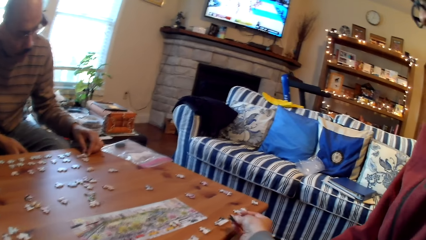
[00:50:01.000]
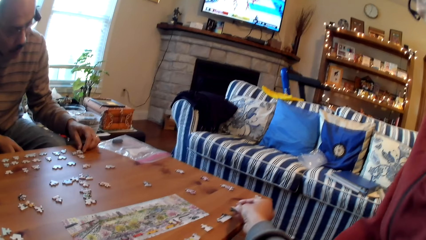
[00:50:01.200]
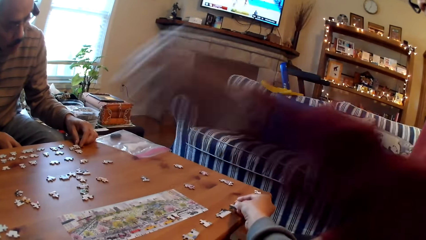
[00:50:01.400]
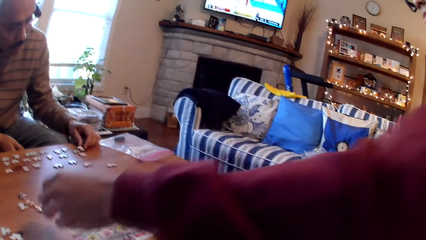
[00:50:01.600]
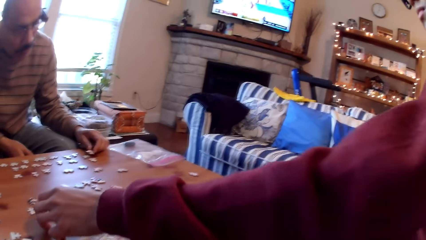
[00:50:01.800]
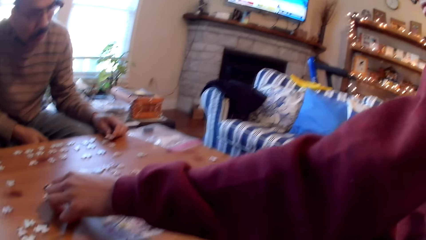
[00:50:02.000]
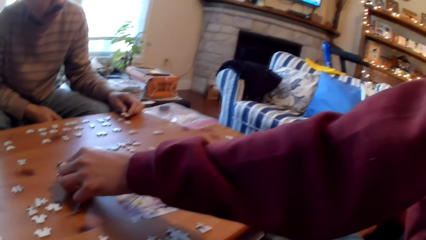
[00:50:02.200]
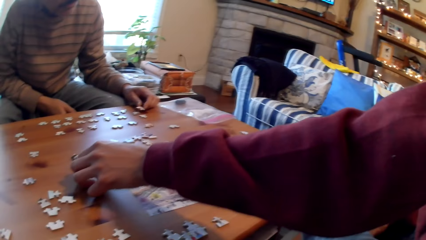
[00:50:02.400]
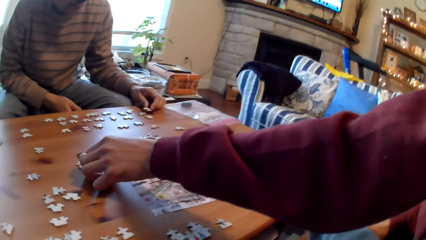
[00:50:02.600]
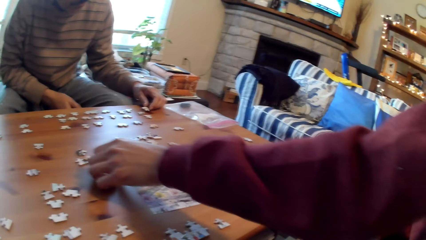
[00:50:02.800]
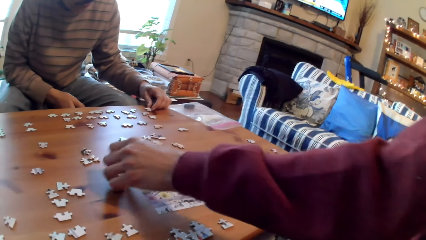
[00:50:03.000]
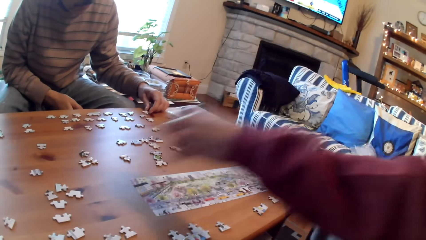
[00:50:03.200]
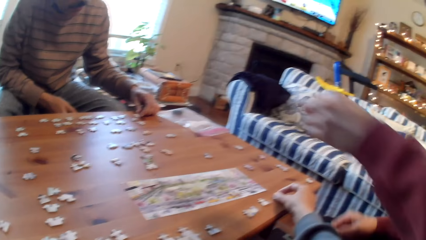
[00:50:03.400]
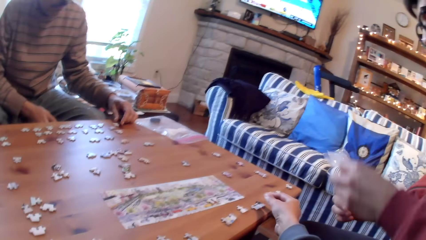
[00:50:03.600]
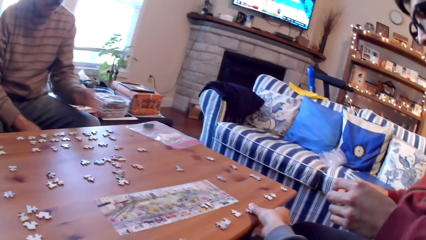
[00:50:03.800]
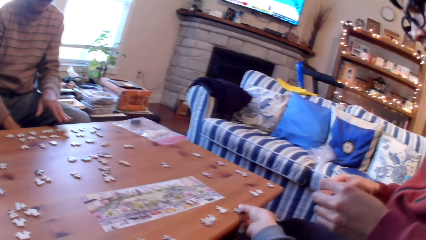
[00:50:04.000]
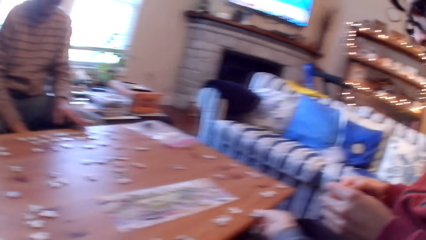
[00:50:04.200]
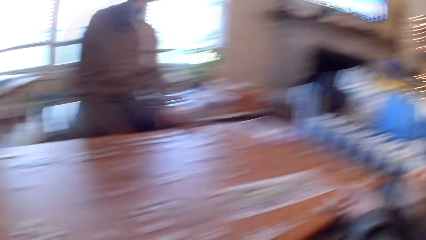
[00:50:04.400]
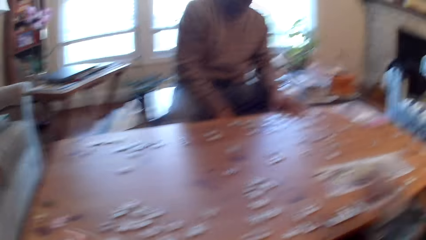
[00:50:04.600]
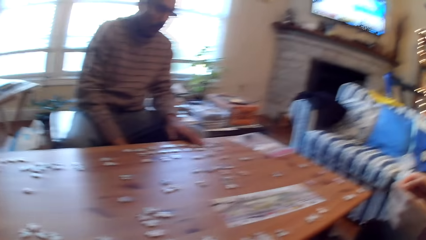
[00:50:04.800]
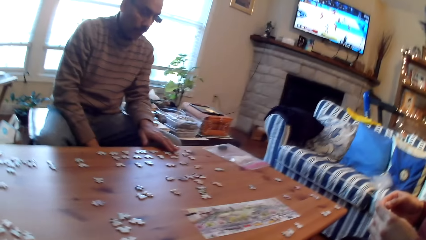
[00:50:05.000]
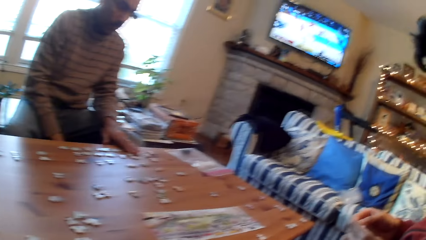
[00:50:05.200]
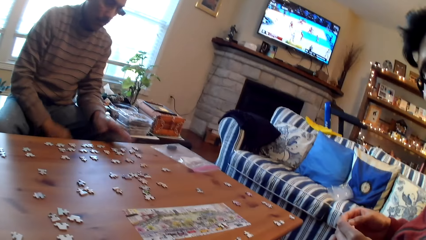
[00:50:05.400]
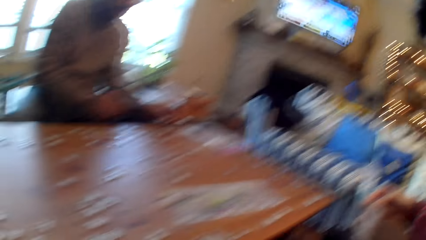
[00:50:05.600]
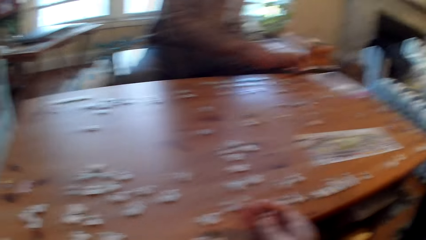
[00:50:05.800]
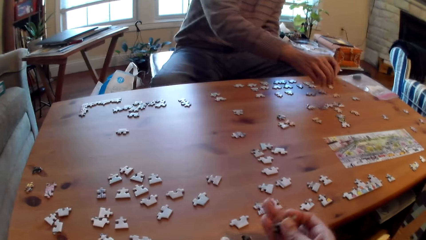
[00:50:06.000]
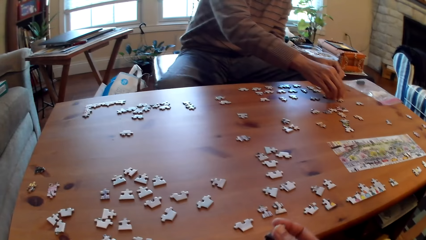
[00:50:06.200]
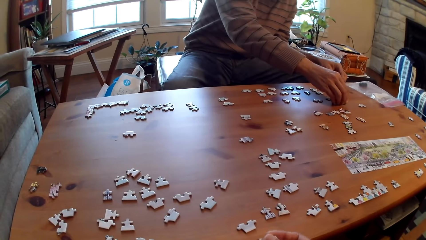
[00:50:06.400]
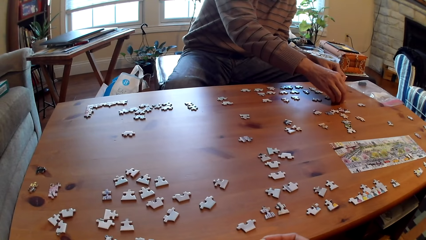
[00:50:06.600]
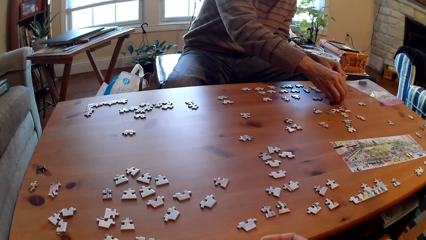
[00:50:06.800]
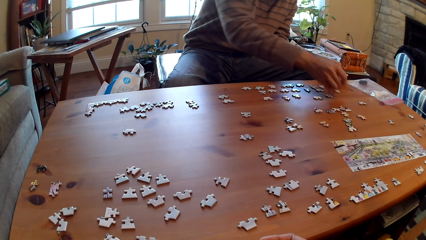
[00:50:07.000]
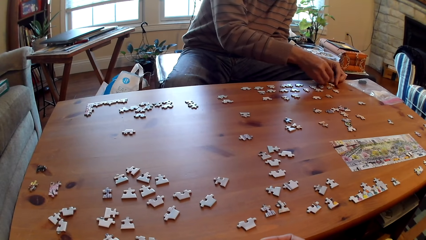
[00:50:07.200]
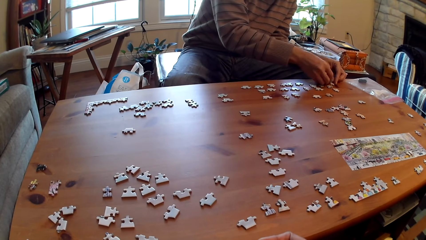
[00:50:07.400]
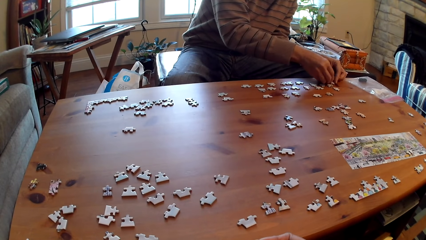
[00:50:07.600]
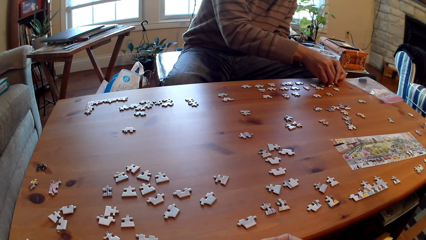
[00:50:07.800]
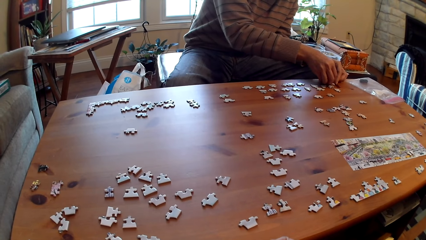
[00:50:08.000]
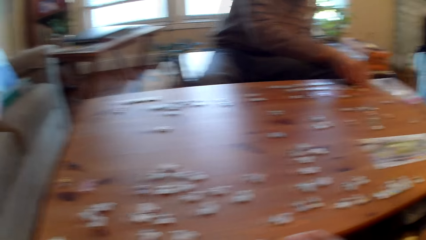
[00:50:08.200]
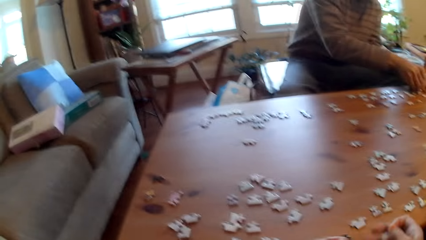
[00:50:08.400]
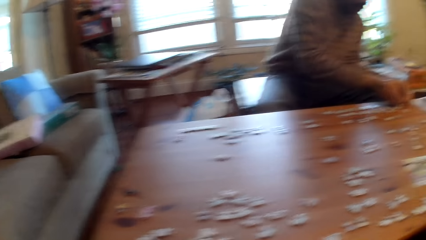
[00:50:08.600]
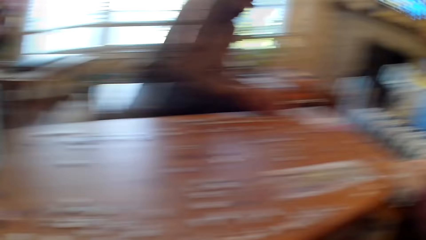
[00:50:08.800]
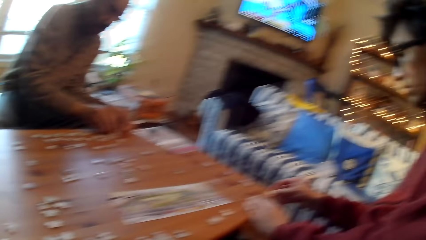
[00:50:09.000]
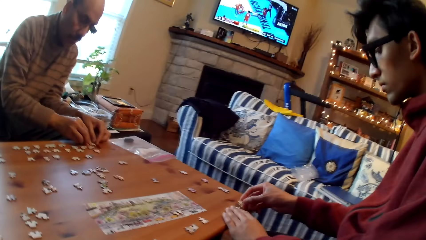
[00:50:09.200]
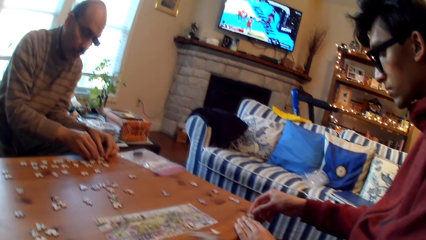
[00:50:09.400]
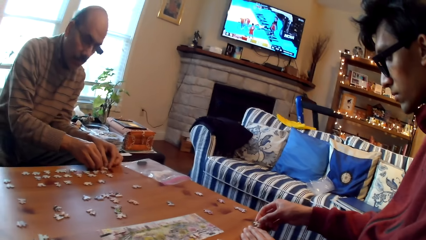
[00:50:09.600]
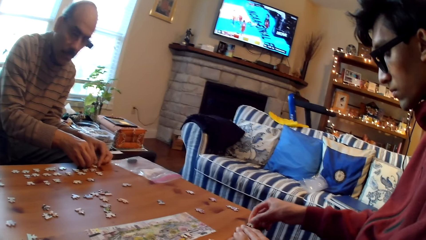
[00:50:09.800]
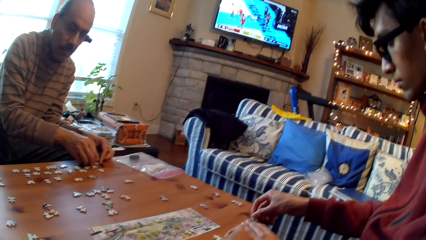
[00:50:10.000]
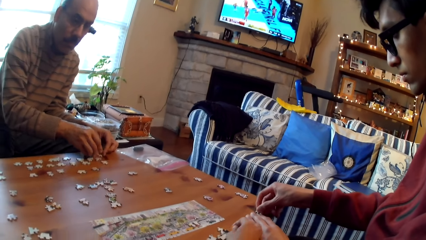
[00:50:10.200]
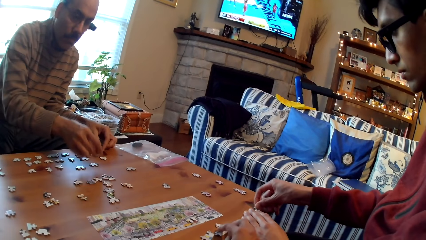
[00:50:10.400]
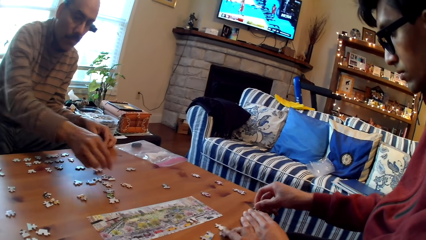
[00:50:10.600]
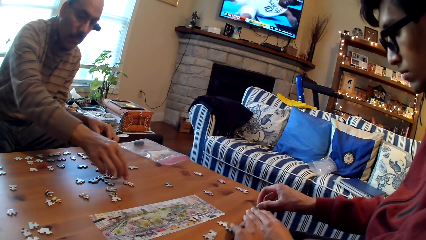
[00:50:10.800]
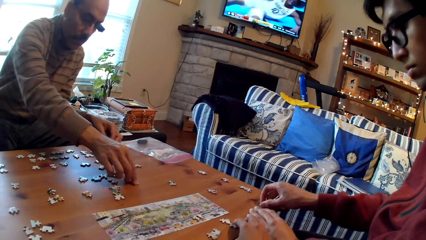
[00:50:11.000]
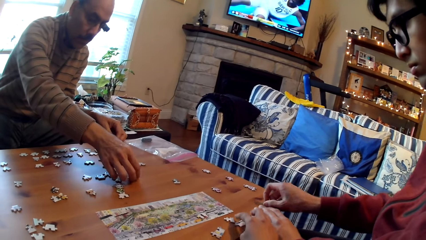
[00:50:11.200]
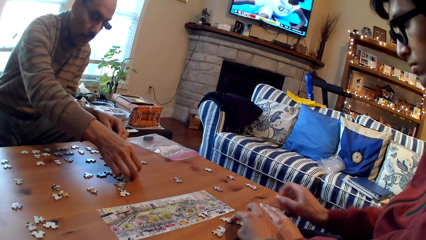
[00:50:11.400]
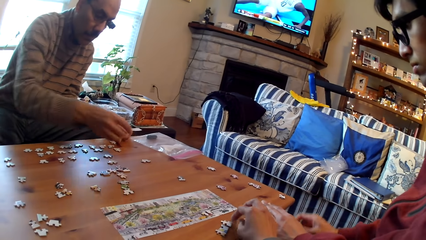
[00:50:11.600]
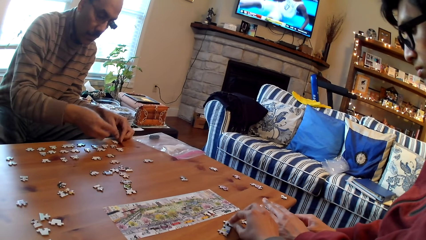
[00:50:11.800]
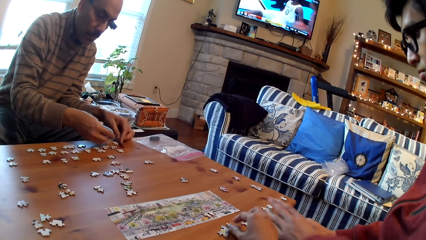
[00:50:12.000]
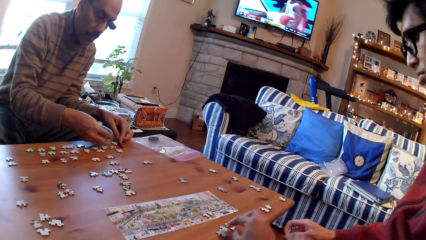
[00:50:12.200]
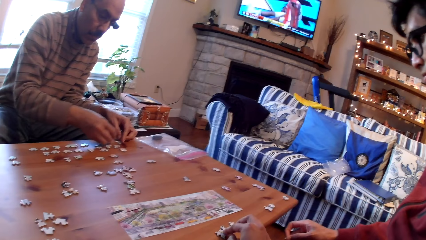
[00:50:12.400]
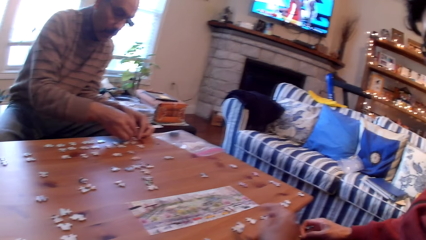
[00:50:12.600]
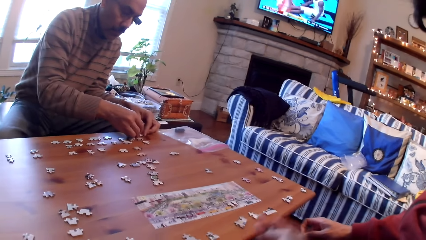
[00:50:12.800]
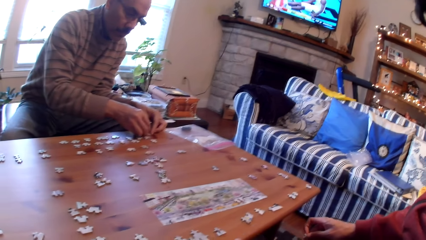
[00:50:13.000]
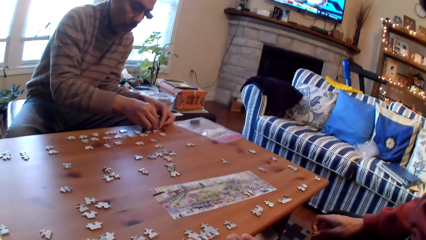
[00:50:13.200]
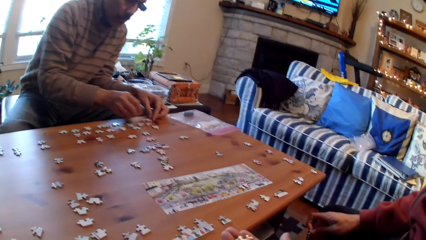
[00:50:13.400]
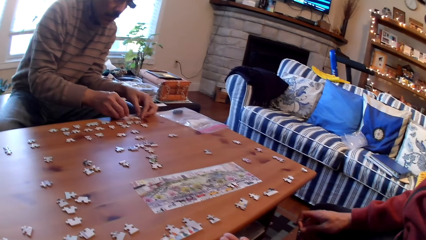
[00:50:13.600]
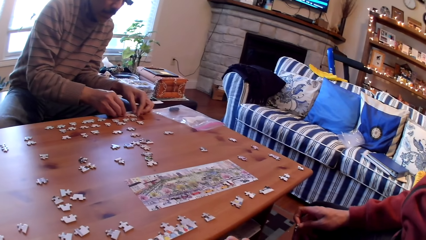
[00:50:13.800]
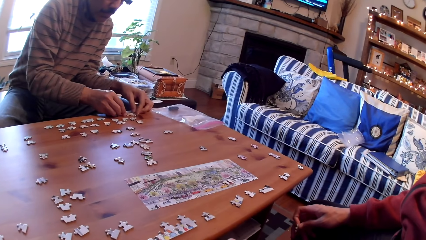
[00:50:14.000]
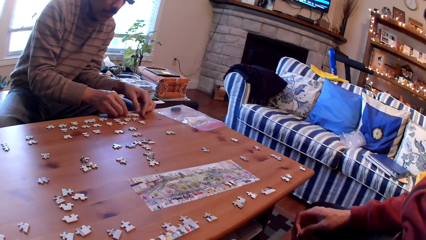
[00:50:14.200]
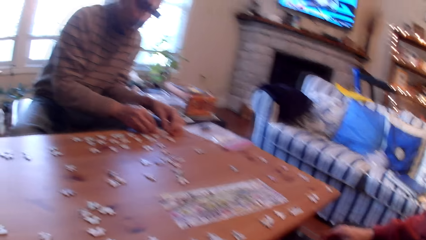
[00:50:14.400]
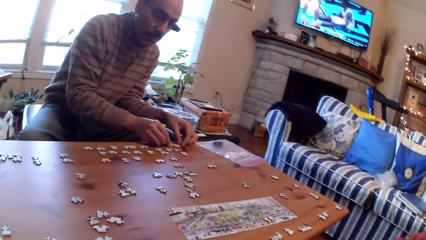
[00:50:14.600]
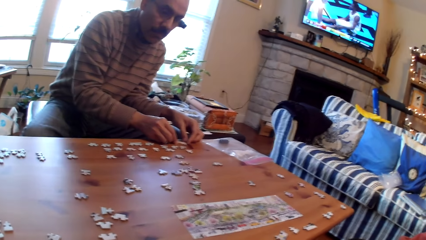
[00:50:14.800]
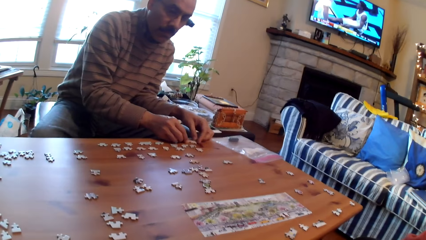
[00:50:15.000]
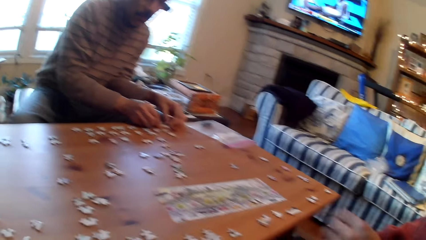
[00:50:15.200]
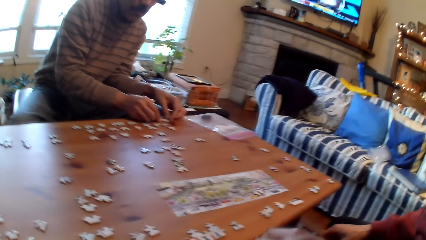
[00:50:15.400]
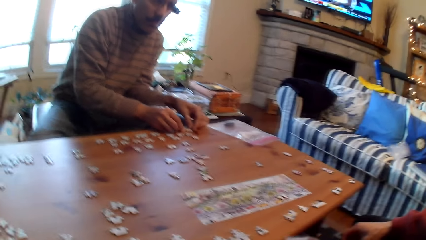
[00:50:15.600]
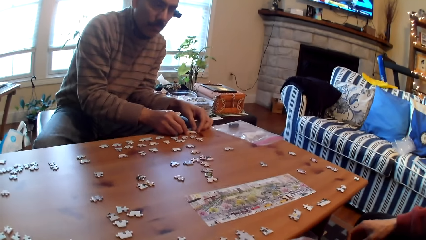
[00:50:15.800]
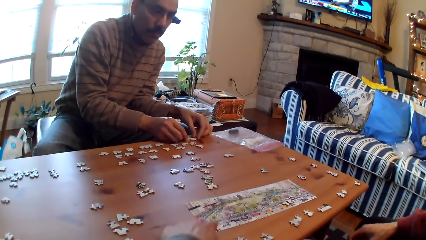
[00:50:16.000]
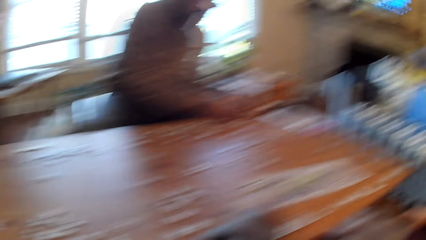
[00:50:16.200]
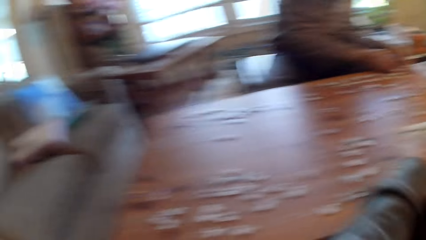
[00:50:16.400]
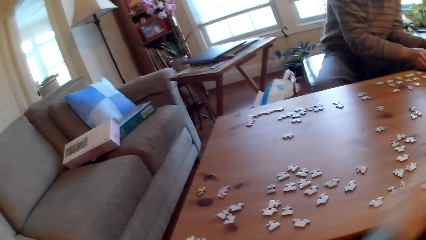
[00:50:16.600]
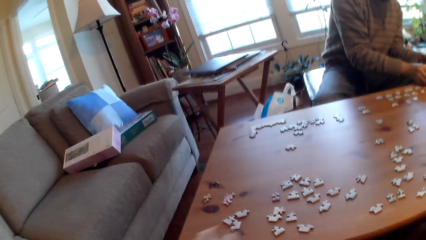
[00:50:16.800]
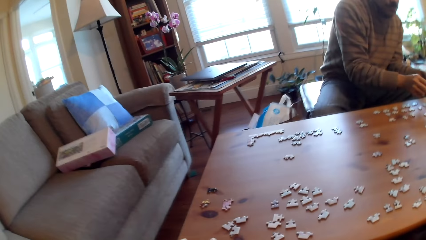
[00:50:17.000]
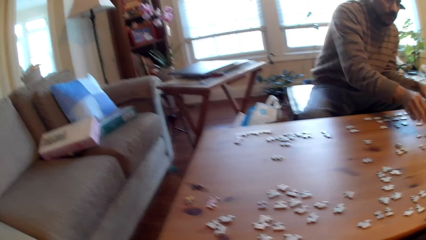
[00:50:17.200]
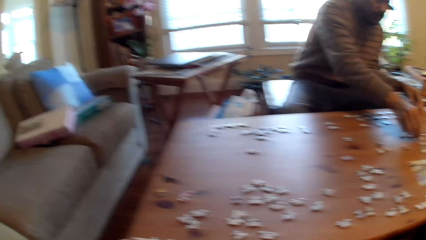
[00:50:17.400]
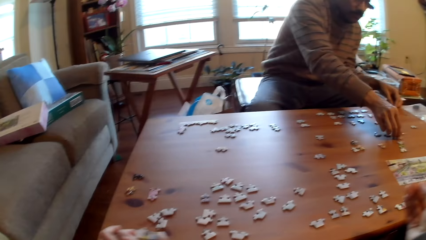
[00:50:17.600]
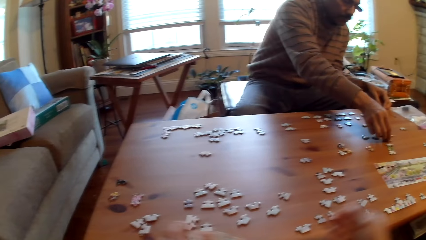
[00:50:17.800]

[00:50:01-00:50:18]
A person holds the puzzle piece on the table. Another person moves the puzzle piece on the table. A man picks up a card from the table. The camera wearer picks up the puzzle piece from the table. Another man picks up a card. The first person arranges the puzzle pieces on the table. The other man fixes cards with his hands. The first man fixes cards on the table with his hands. The other man picks up a card. The camera wearer holds a card on the table.
